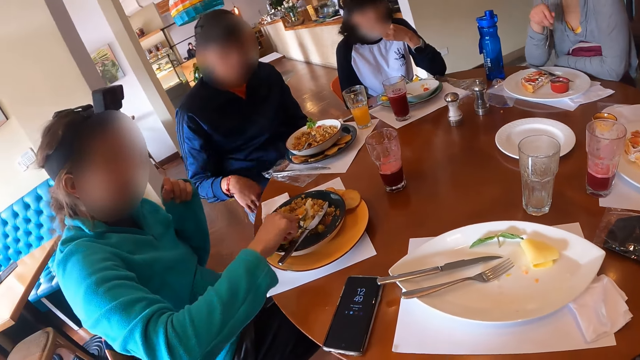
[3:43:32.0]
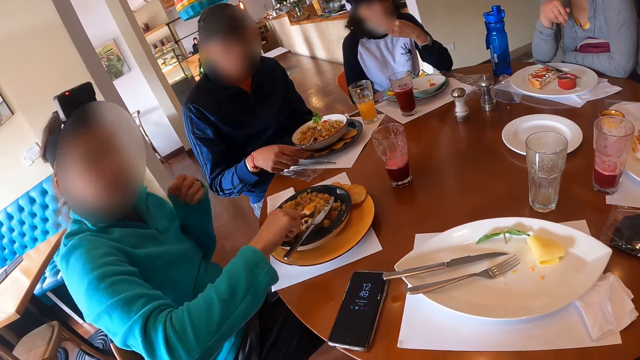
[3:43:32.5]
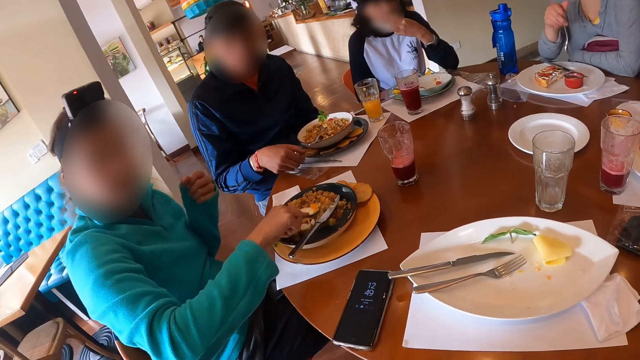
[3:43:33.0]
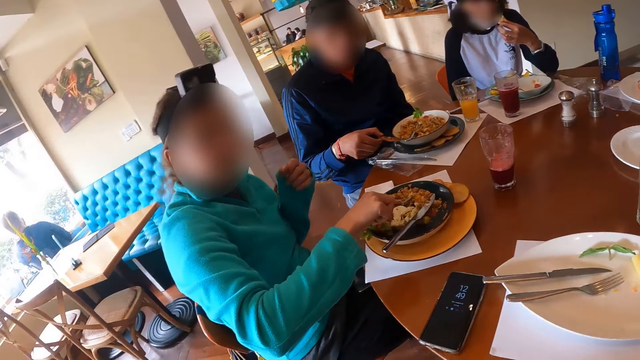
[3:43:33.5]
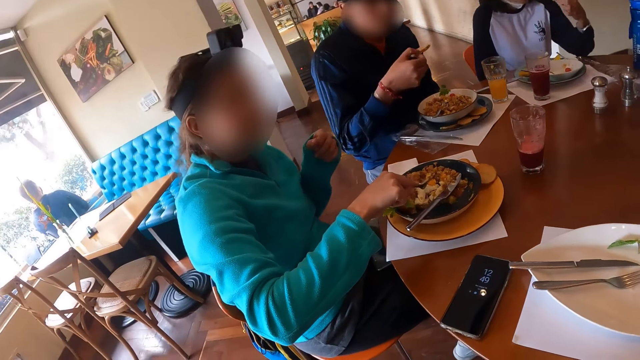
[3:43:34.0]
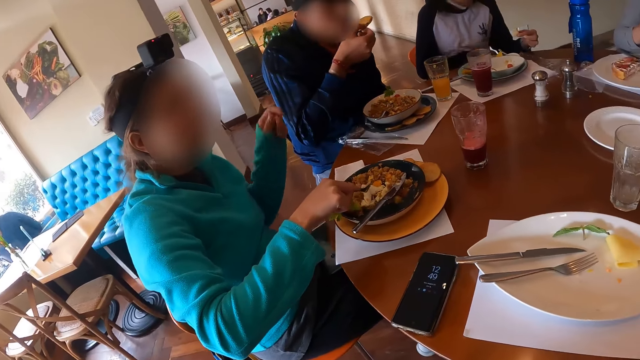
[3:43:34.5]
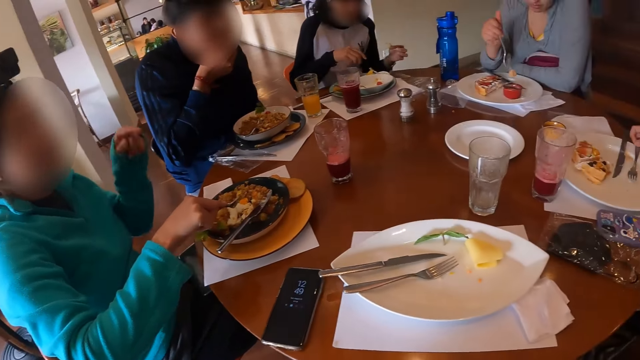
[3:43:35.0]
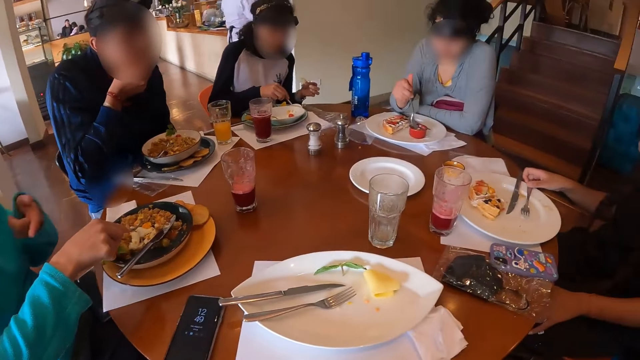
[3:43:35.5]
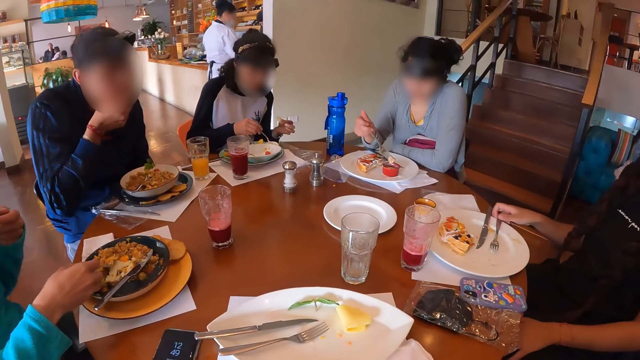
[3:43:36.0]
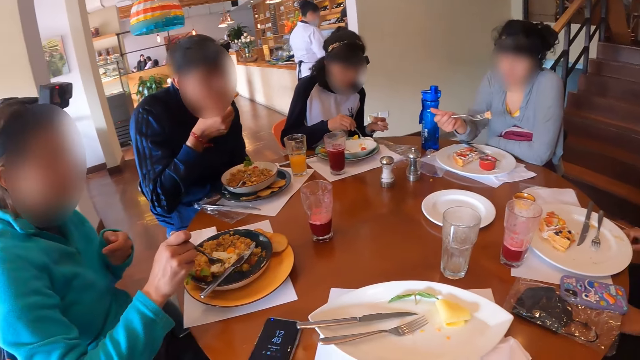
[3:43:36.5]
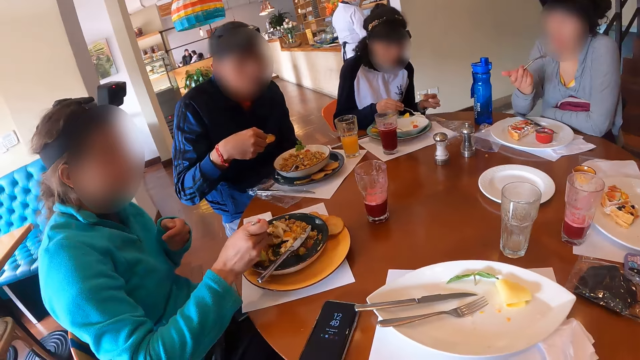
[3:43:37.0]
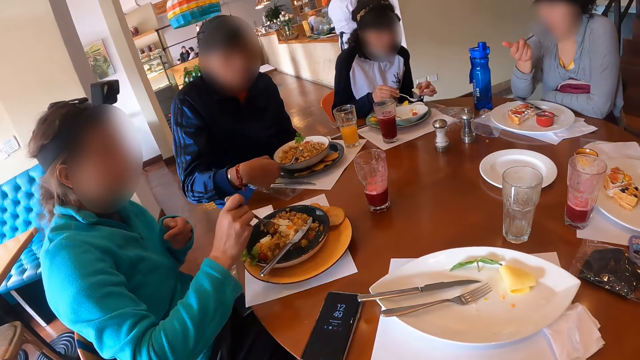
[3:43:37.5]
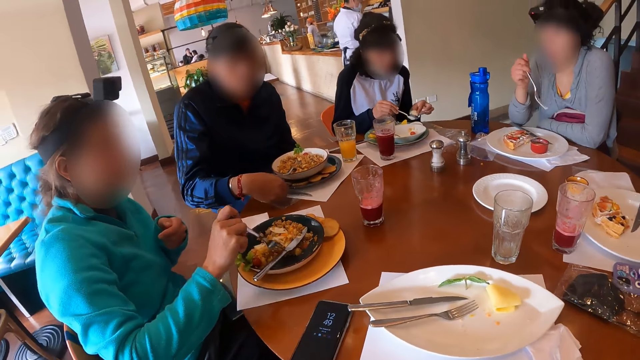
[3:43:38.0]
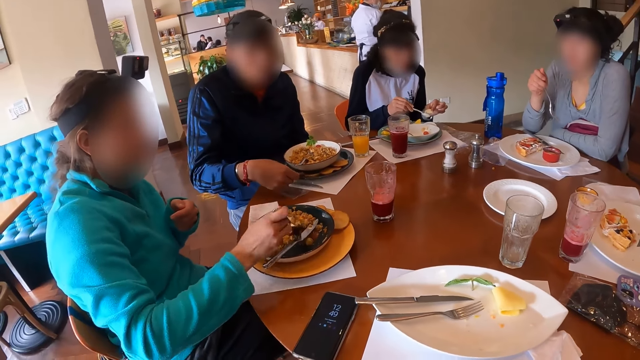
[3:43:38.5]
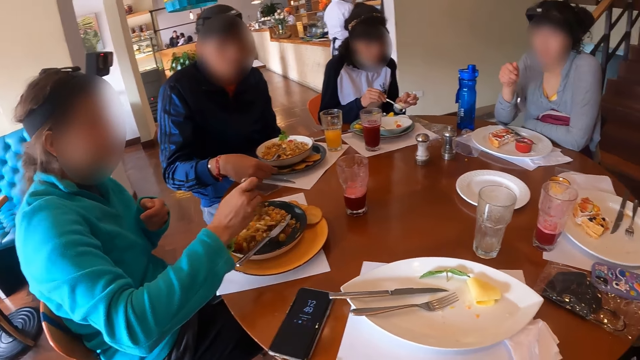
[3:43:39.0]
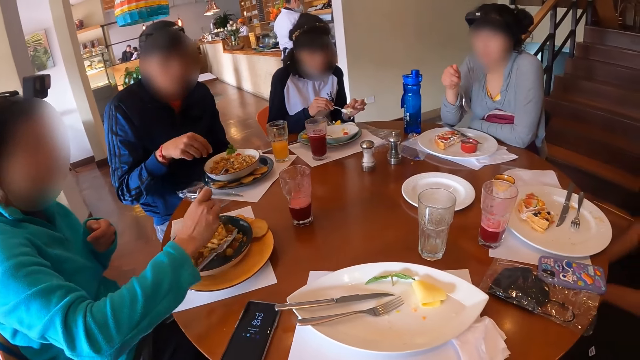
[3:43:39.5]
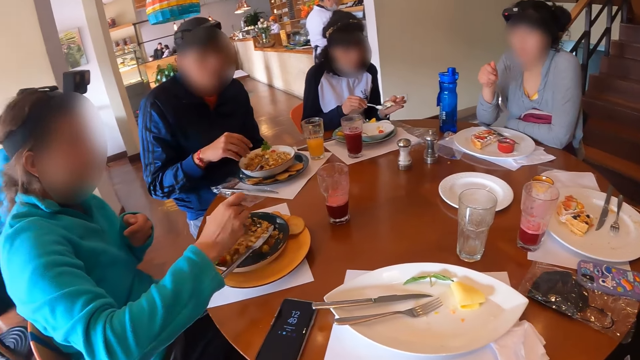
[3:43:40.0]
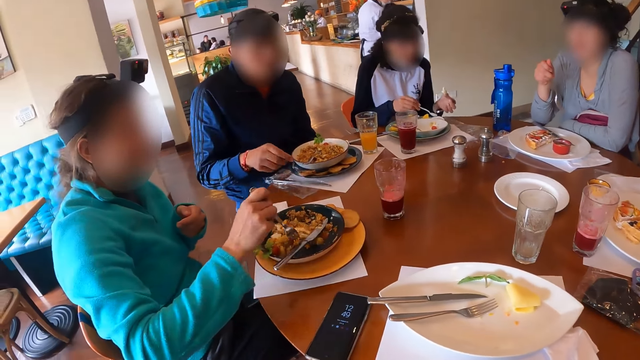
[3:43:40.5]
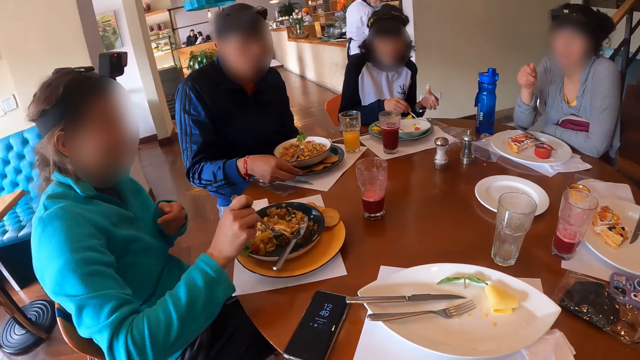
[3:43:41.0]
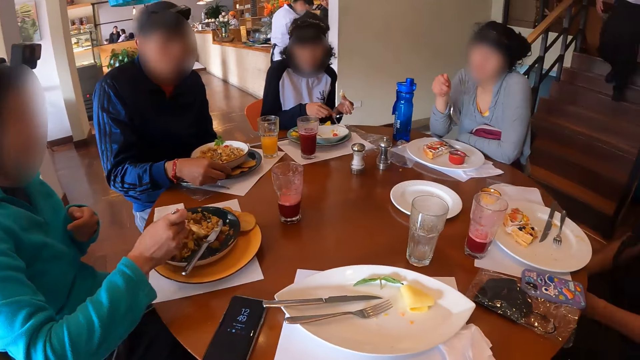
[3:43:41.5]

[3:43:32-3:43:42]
A man picks up a cookie on the plate on the table with his right hand, and eats the cookie in his right hand. A woman puts a piece of pancake in the bowl of sauce with the fork in her right hand. Another woman scoops sauce from the bowl of sauce on the table with the spoon in her right hand. The first woman eats the piece of pancake from the plate on the table with the fork in her left hand. A third woman mixes the plate of food with the fork in her right hand. The man places the cookie on the plate on the table with his right hand. The second woman puts the sauce on the bread in her left hand with the spoon in her right hand.

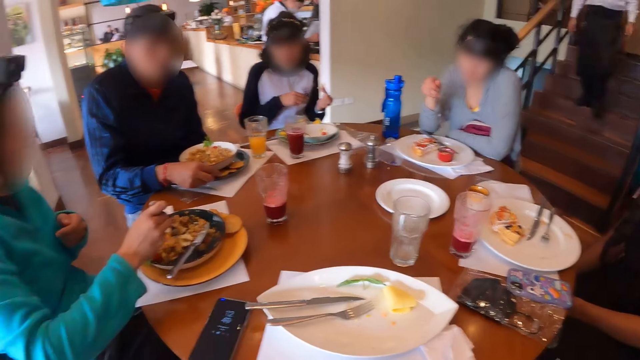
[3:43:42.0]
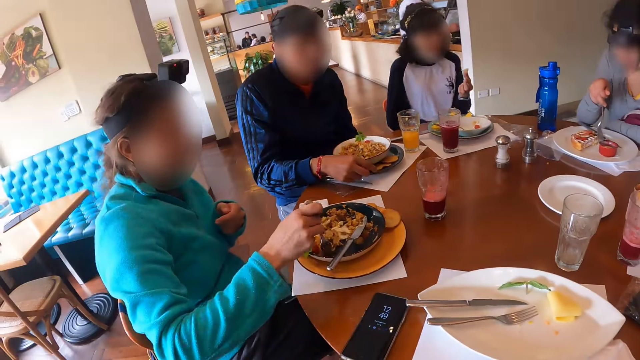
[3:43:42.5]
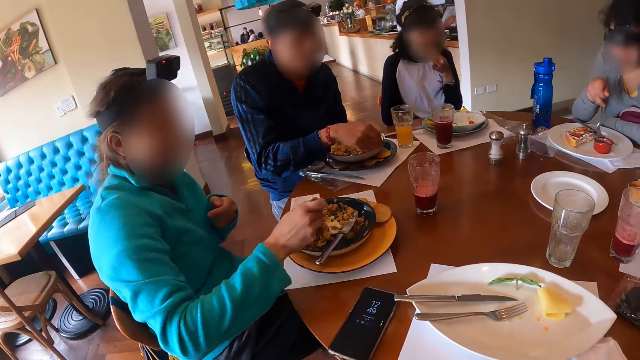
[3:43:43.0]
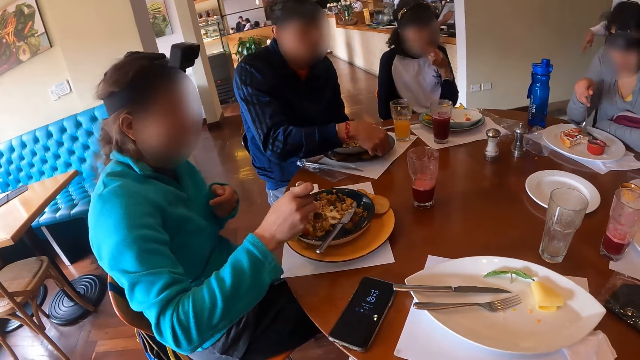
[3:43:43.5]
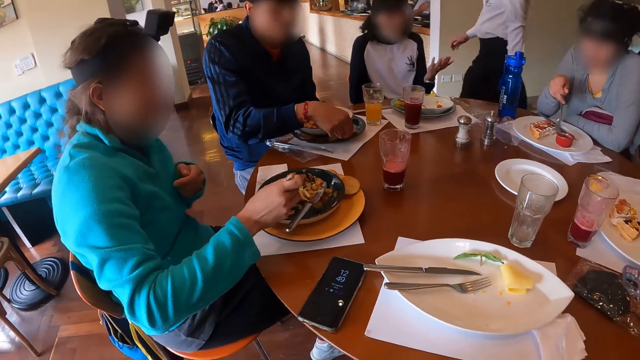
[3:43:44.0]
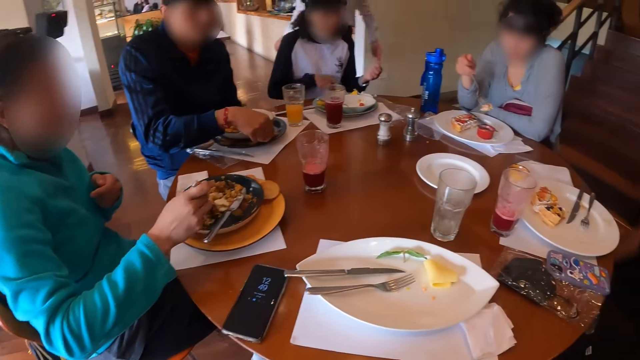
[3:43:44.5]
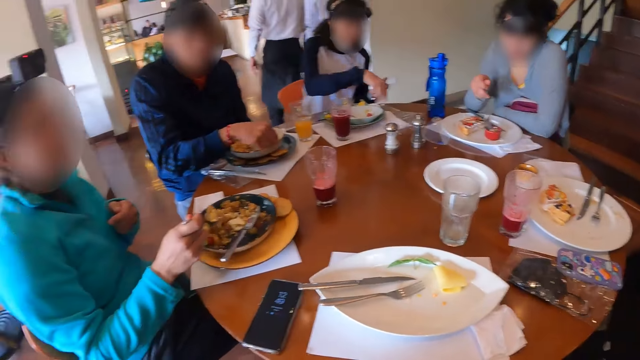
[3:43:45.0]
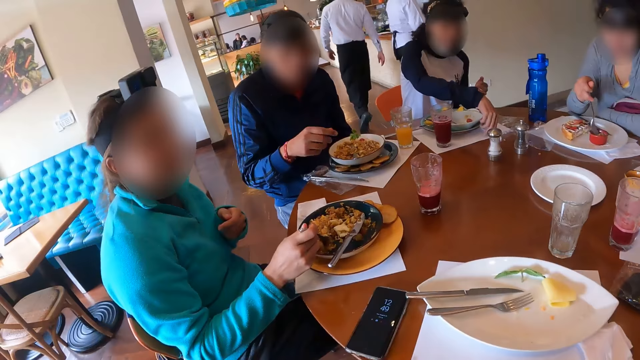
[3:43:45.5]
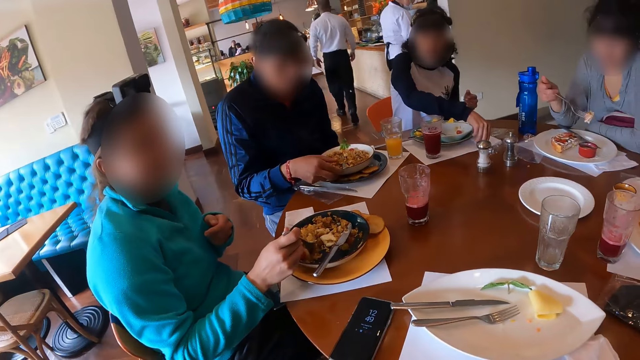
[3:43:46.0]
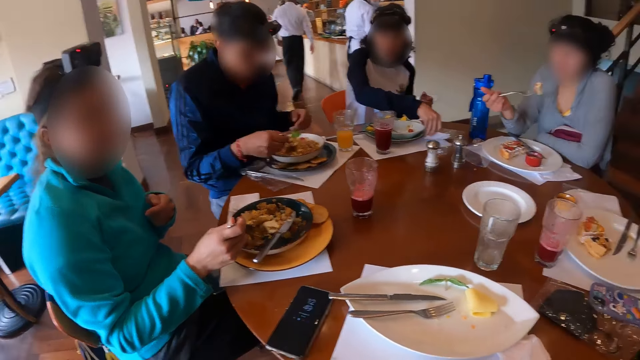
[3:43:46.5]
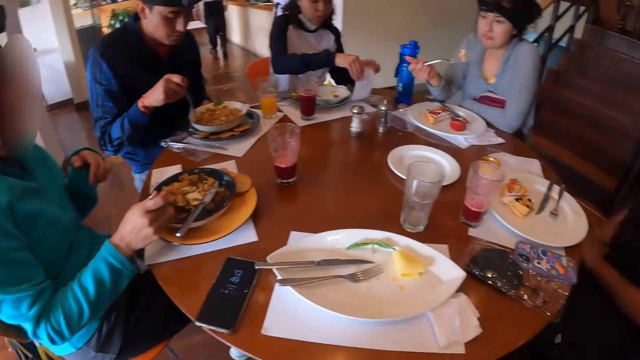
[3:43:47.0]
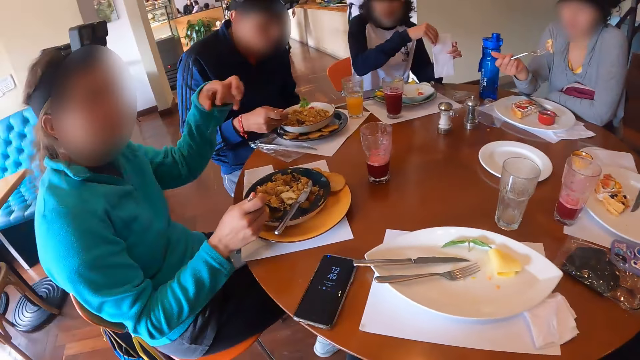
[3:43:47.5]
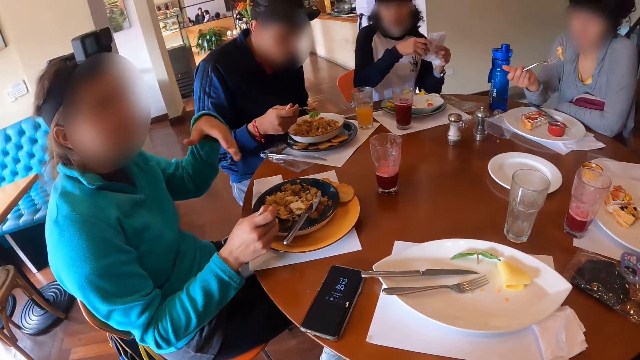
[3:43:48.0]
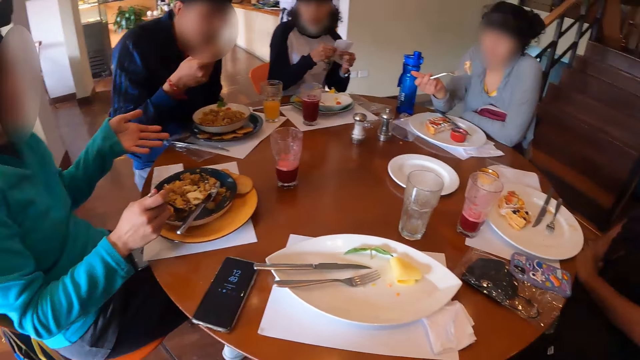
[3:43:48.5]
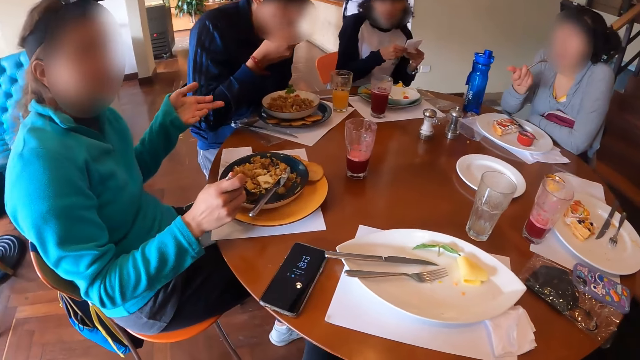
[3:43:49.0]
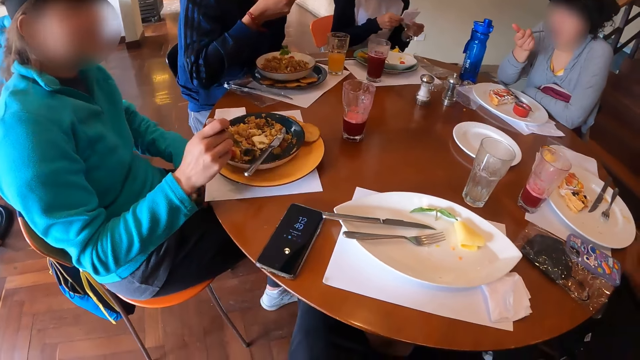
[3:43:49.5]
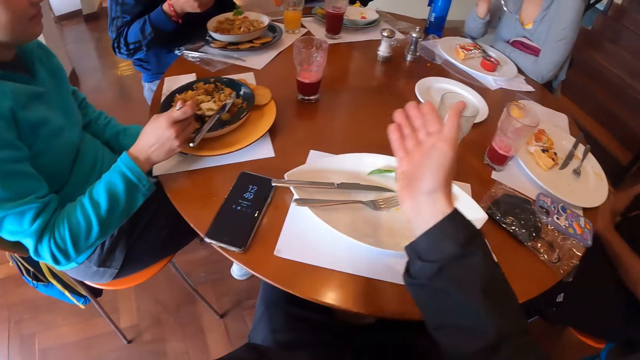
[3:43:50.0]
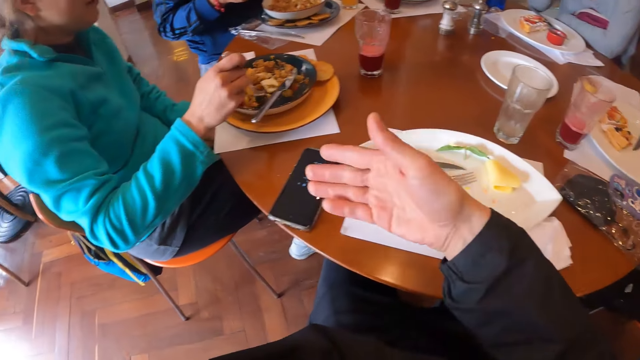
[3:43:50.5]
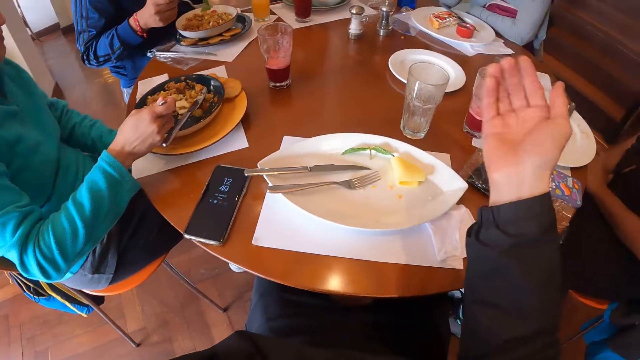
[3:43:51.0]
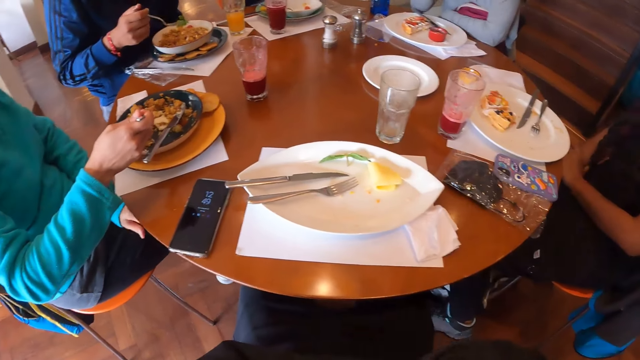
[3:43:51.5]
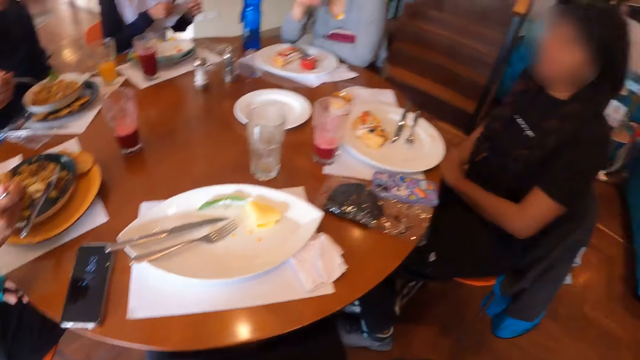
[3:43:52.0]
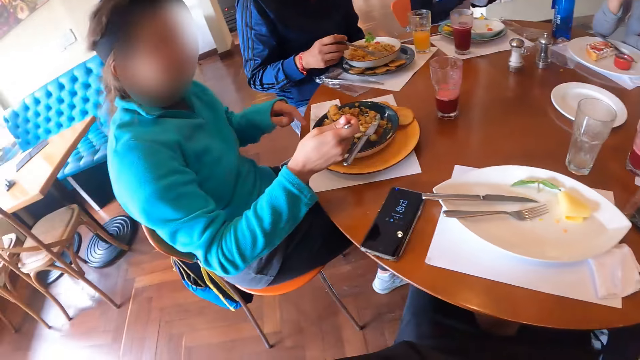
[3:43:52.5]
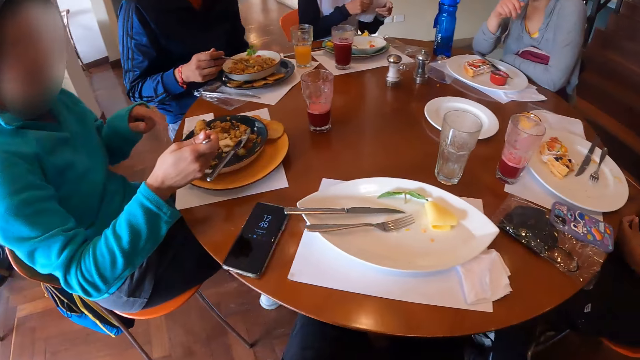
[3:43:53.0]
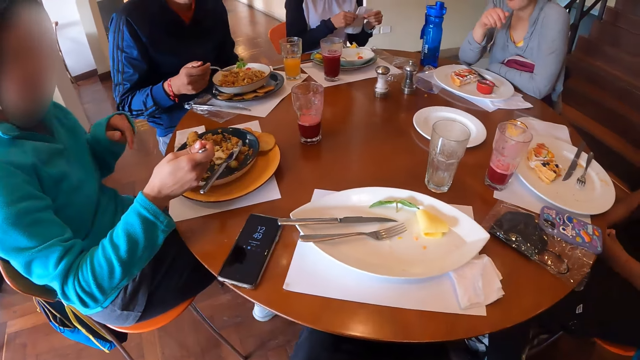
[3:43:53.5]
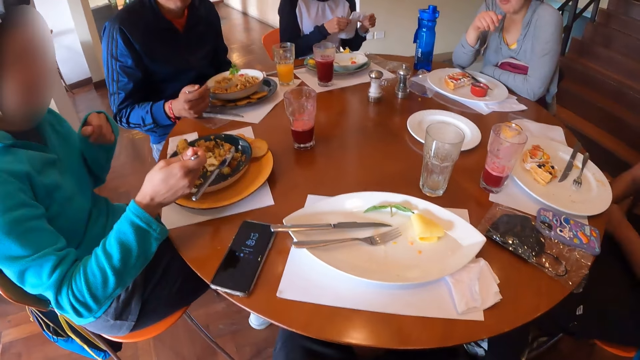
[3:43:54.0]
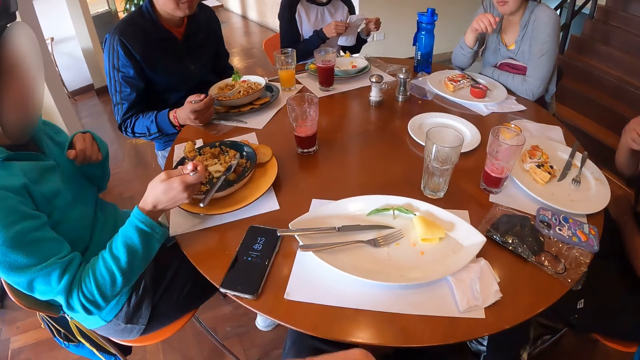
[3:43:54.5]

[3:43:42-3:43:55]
A woman eats the bread with her left hand. A man touches the cookie on the plate on the table with his right hand. Another woman picks up a piece of pancake from the plate on the table with the fork in her right hand. The first woman picks up a tissue on the table with her right hand. A third woman scoops rice from the plate on the table with the fork in her right hand. The man takes eggs from the plate on the table with the fork in his right hand. The third woman gesticulates with her left hand. The man eats the eggs from the plate on the table with the fork in his right hand. The second woman eats the piece of pancake from the plate on the table with the fork in her left hand. The camera wearer gesticulates with his right hand and interacts with the group of people.
